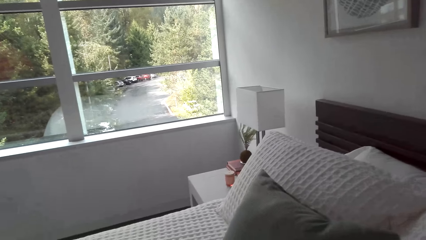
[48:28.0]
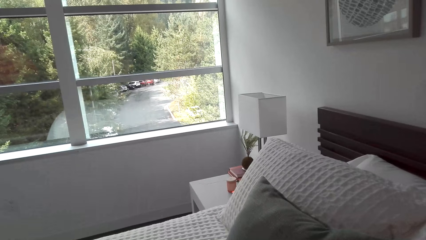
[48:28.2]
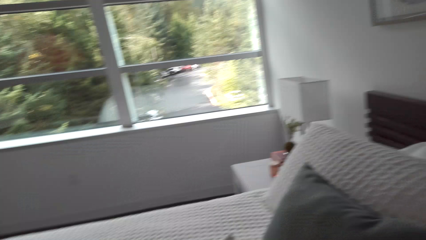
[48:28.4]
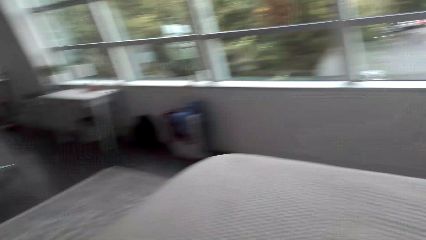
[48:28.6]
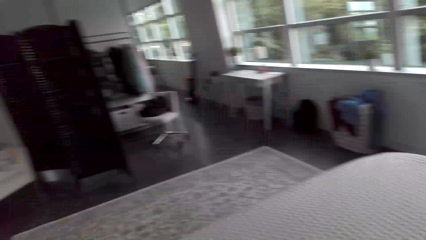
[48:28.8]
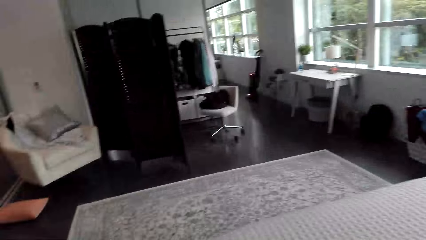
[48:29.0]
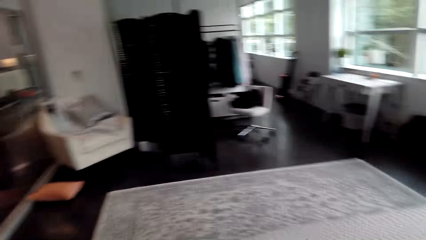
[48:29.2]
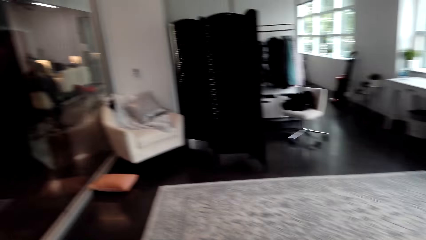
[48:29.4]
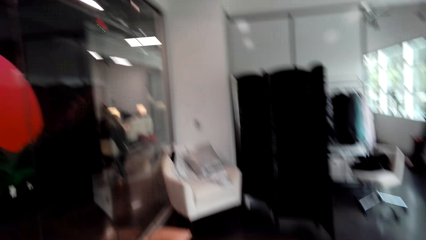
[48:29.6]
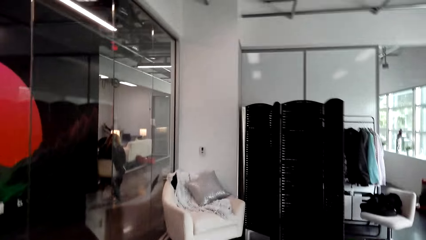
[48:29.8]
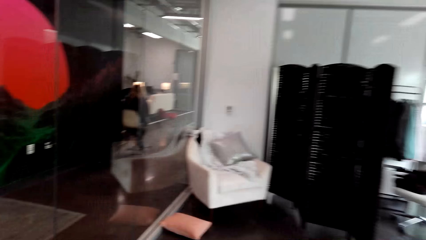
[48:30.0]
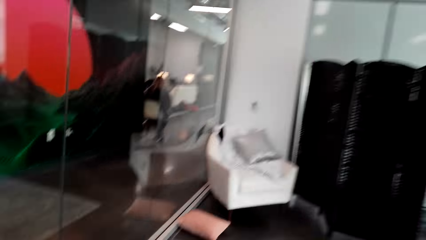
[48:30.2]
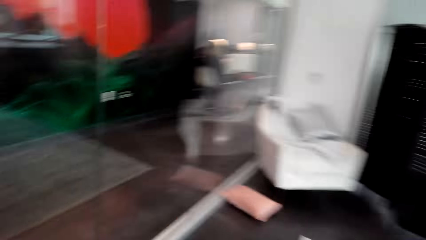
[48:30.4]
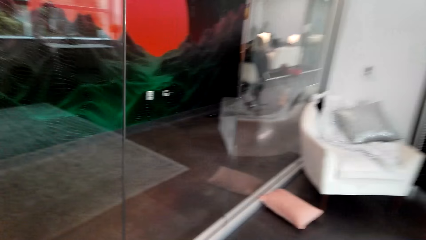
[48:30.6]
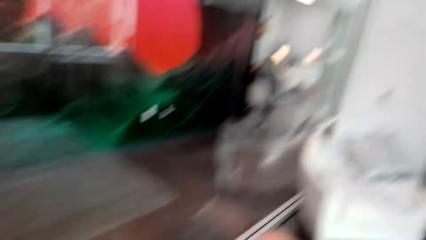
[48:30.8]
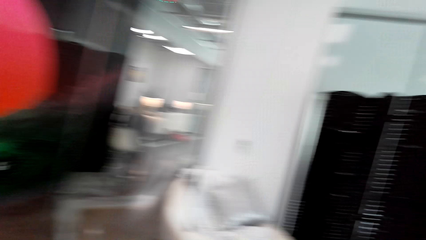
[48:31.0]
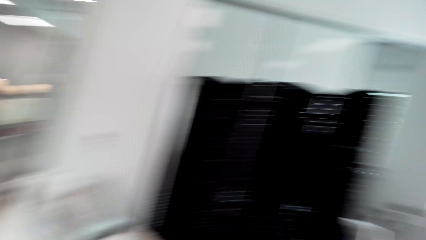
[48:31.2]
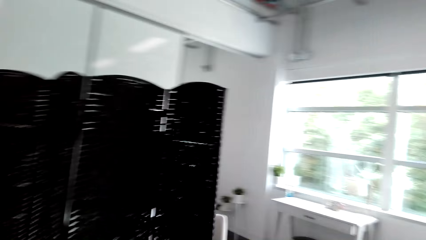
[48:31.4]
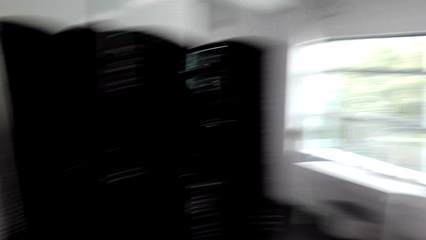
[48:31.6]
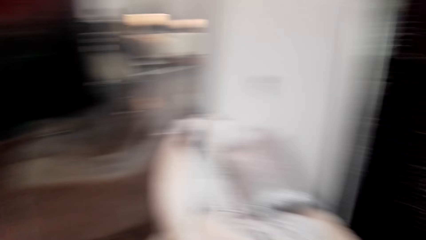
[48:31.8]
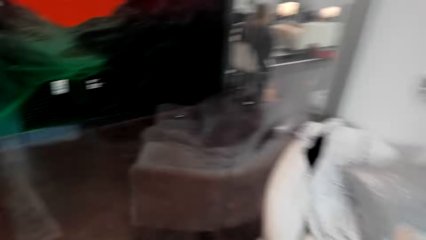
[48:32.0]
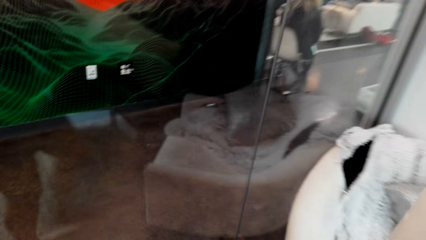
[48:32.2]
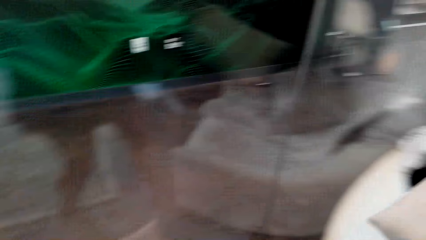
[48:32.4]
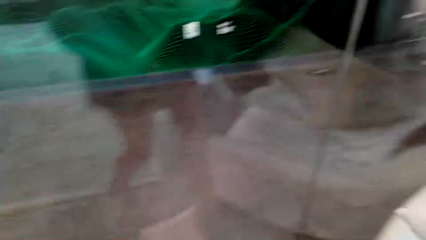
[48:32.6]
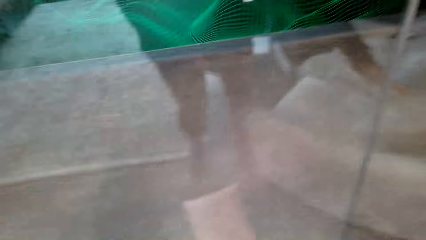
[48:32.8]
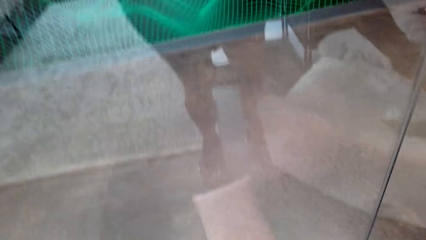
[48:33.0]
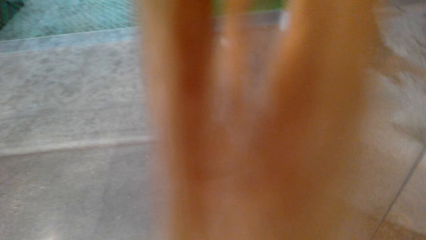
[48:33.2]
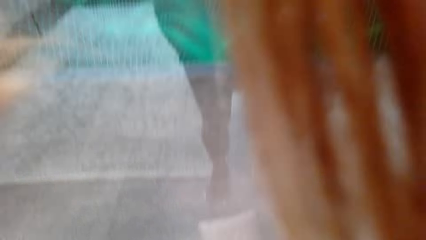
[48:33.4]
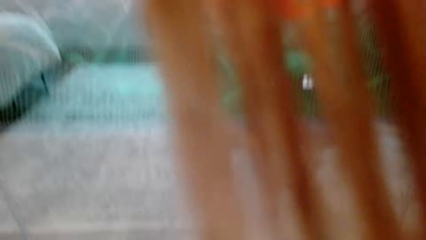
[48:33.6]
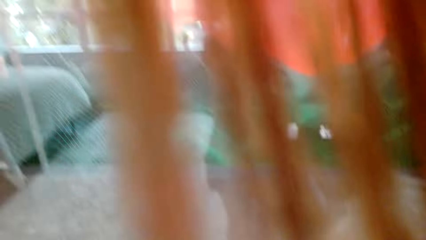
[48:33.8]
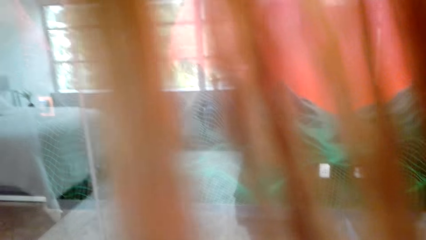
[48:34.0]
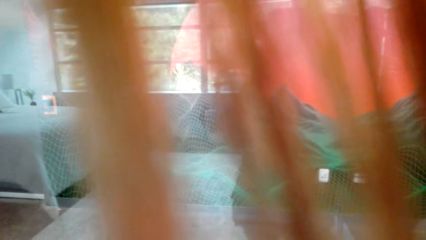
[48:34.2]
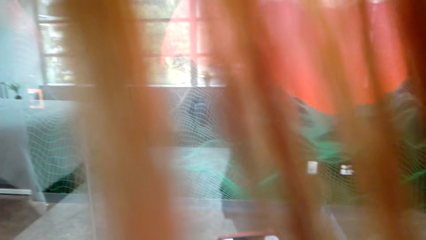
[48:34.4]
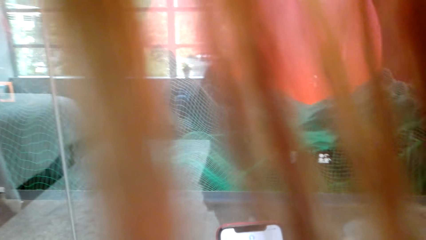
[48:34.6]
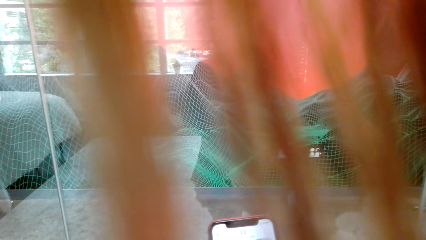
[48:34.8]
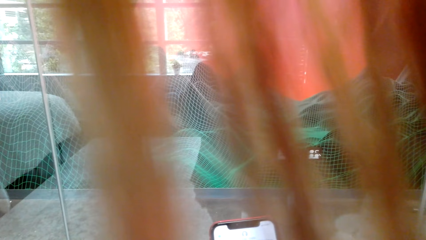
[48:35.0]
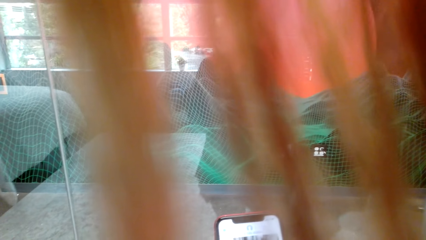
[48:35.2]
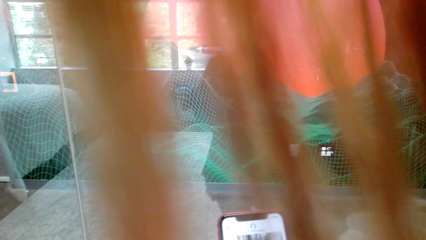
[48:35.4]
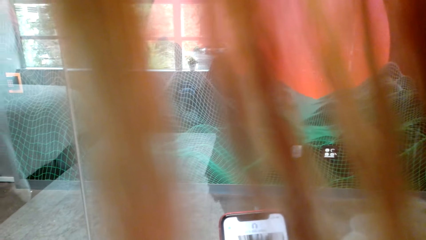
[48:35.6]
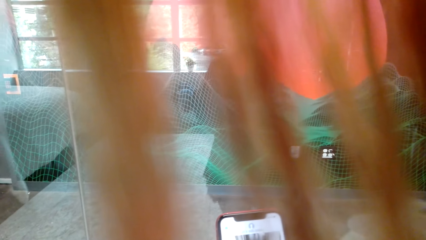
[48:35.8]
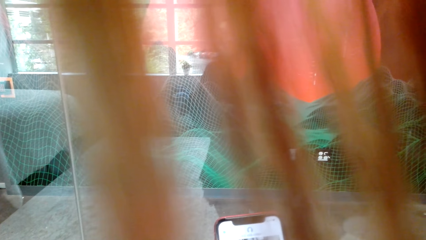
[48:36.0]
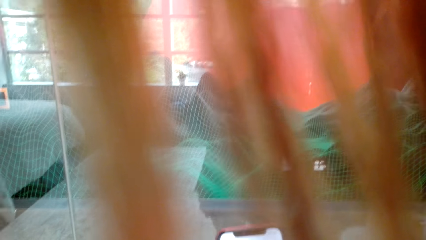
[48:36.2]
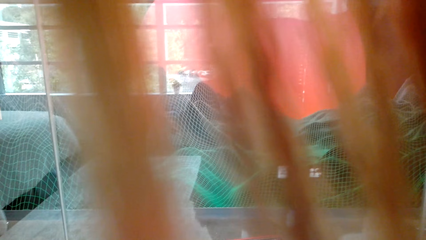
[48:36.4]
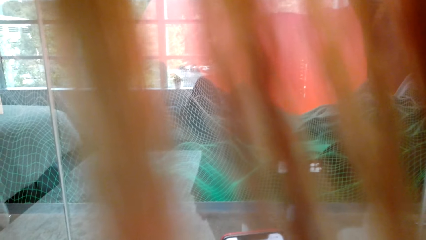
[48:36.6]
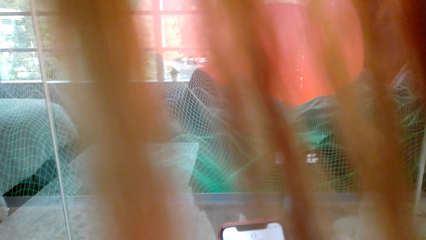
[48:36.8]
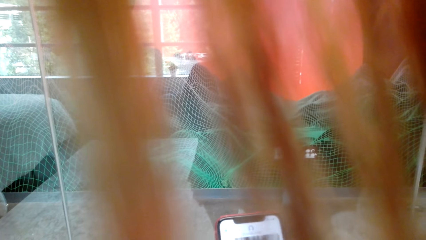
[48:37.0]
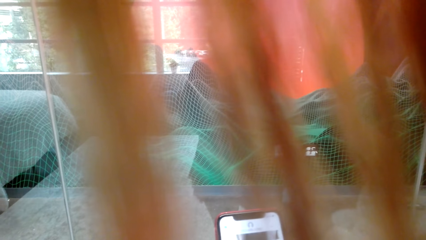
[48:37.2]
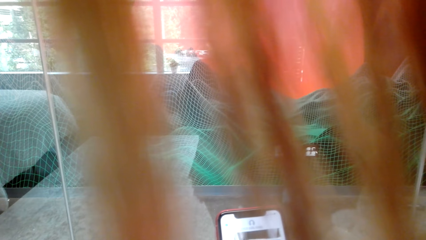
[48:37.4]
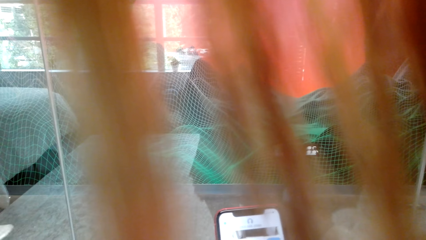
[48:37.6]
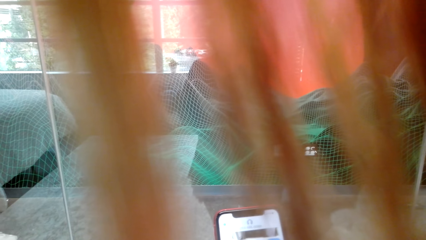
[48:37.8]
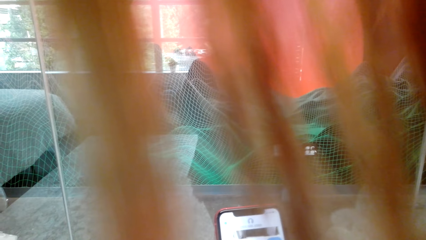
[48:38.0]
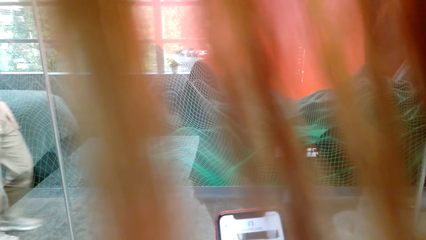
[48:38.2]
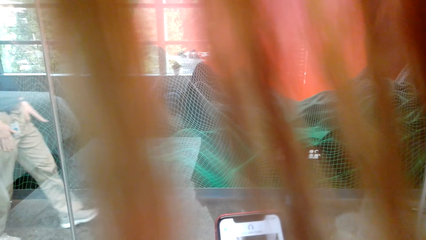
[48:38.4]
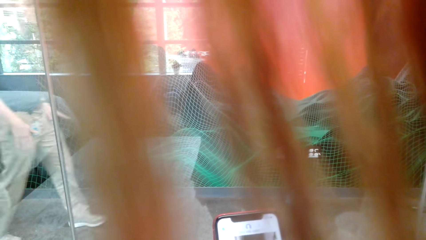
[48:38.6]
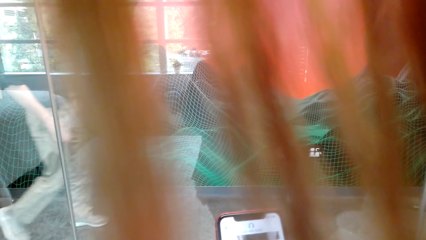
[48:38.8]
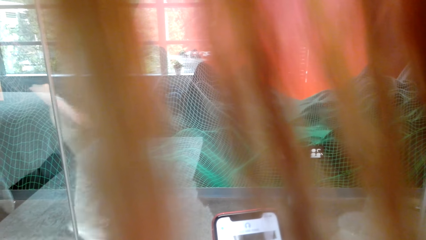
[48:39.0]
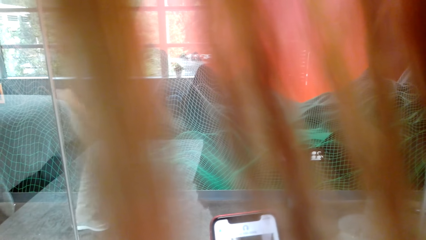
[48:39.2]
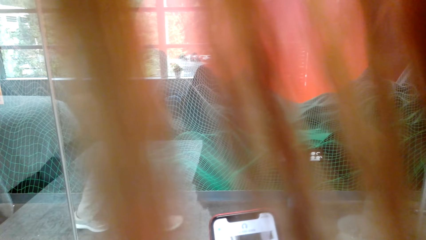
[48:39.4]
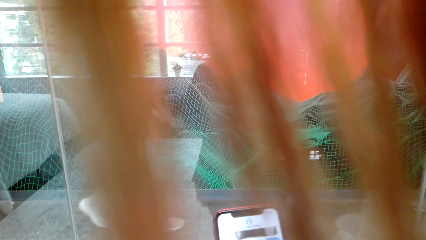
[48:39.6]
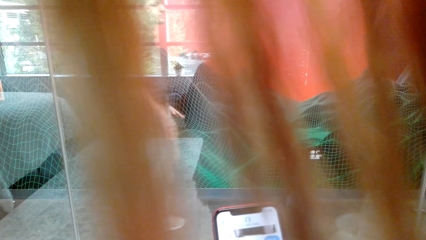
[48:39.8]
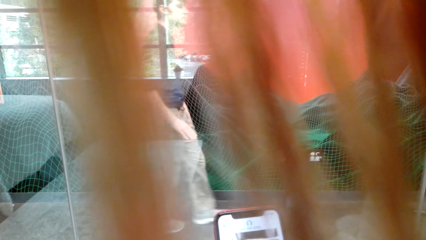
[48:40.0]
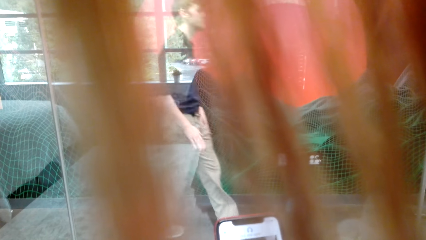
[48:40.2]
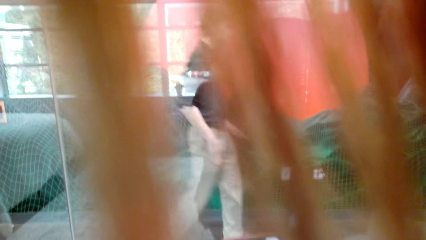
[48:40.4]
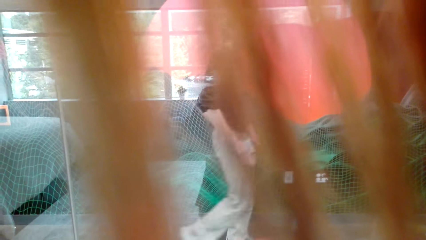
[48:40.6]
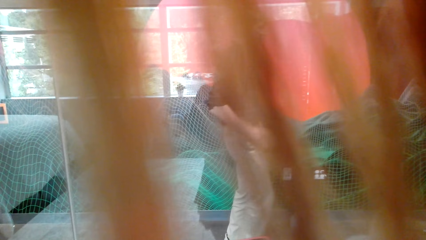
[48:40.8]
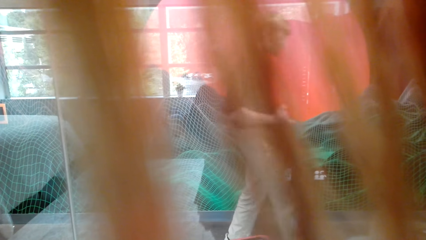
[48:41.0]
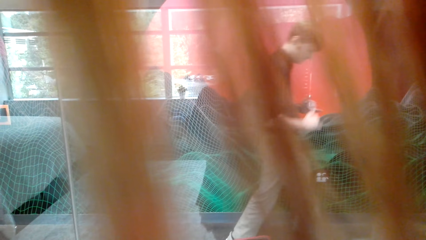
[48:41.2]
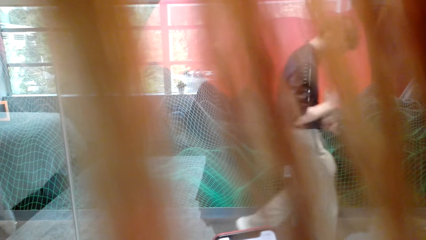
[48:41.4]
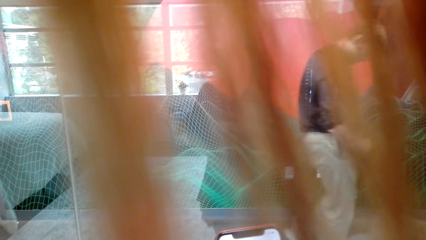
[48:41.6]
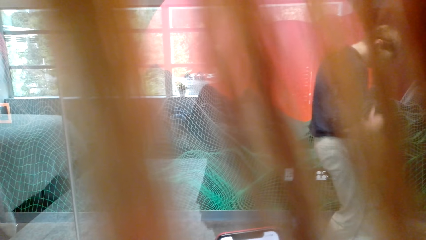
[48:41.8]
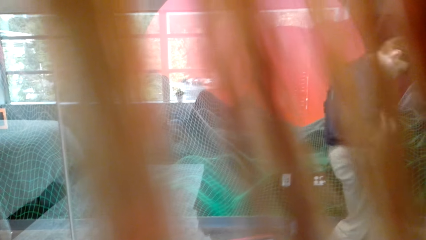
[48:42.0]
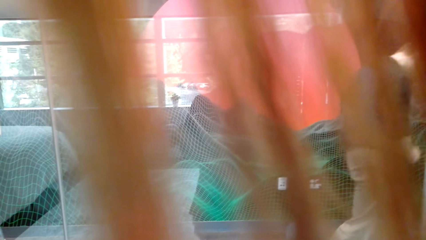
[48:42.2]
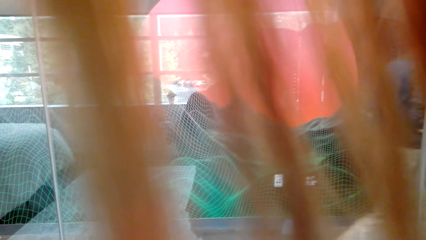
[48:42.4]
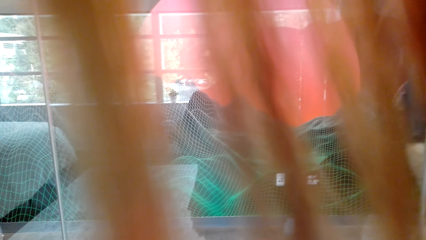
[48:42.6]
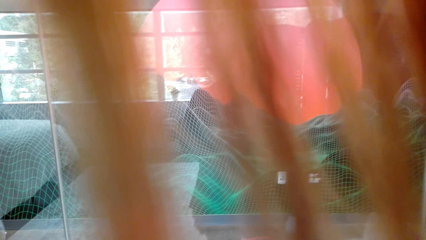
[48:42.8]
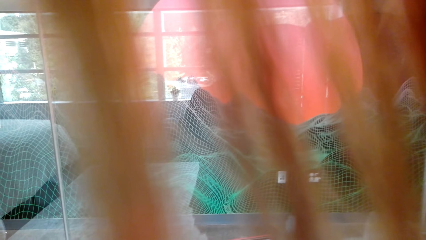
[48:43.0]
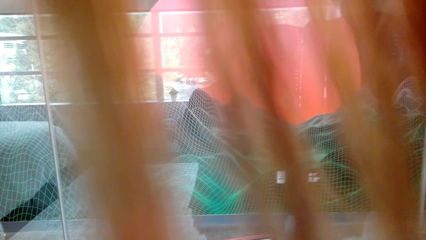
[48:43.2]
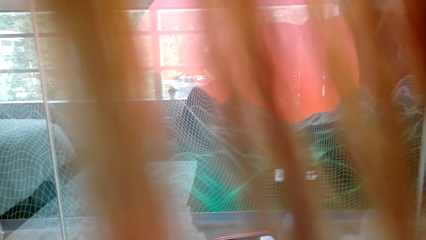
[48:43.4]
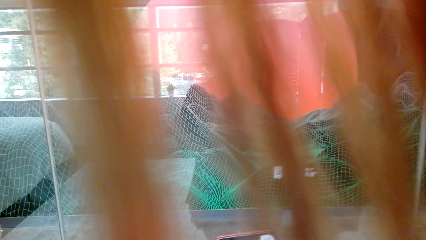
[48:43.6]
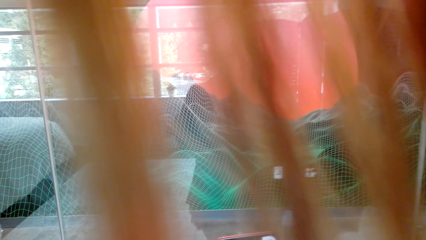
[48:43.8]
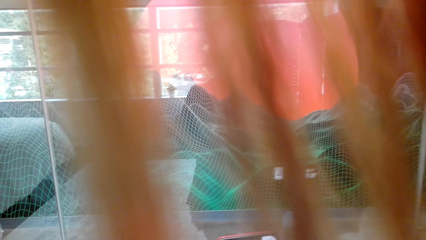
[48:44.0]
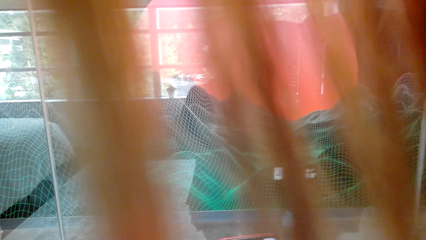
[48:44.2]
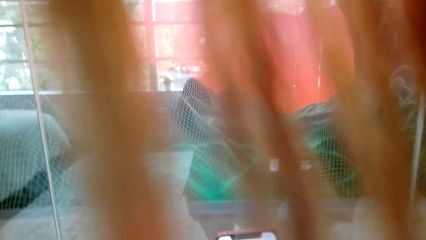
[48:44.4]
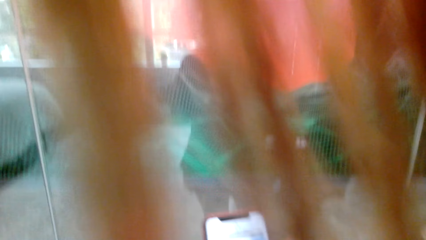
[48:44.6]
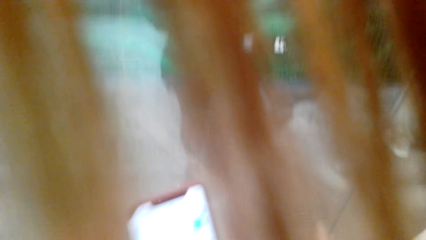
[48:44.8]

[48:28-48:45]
The camera wearer moves towards the glass window.
